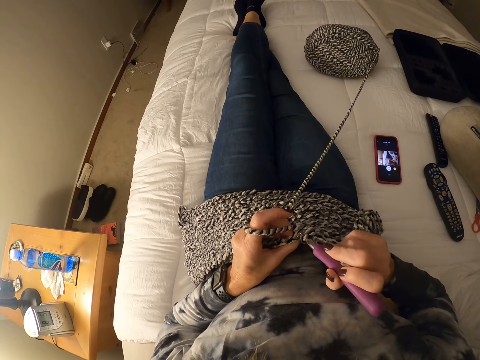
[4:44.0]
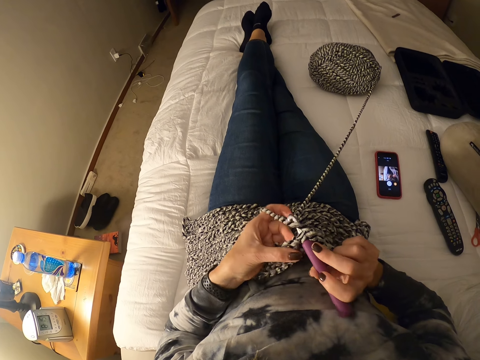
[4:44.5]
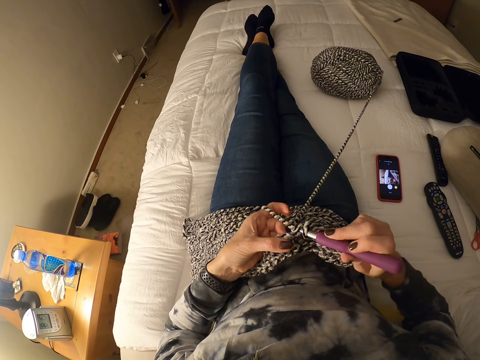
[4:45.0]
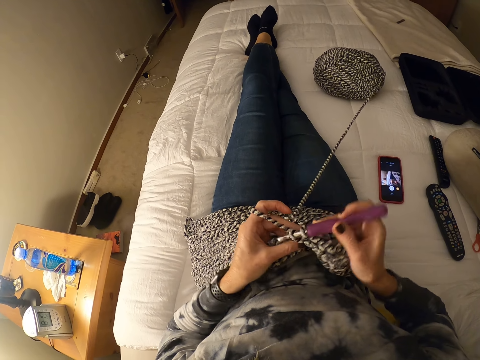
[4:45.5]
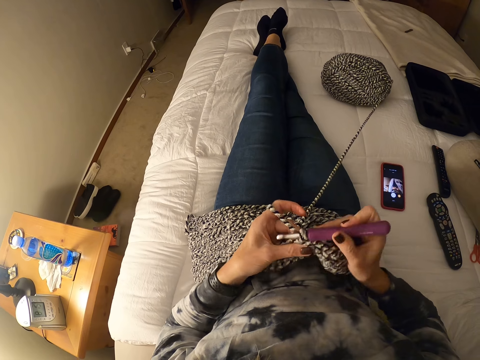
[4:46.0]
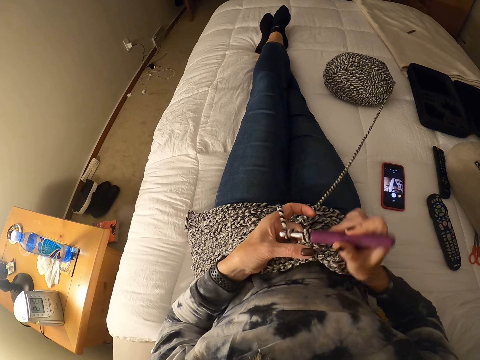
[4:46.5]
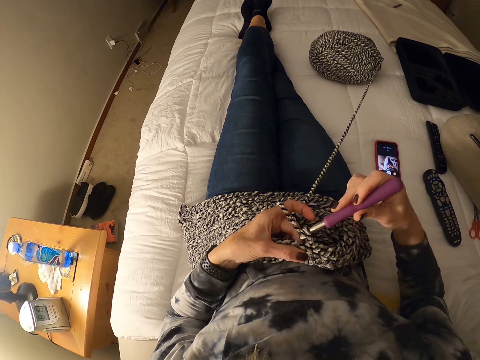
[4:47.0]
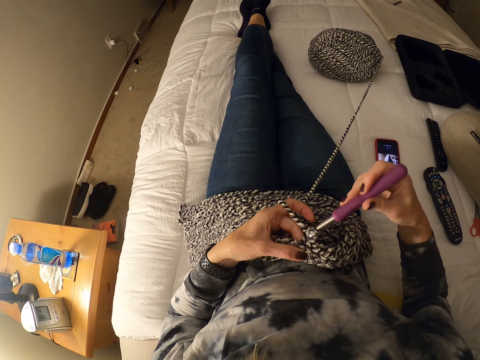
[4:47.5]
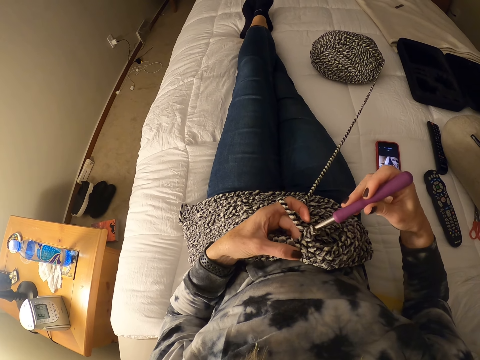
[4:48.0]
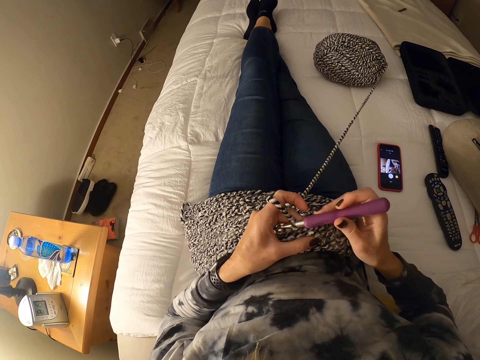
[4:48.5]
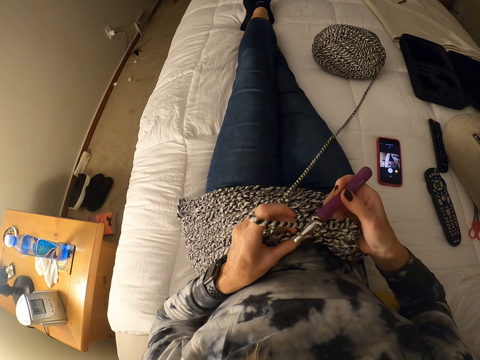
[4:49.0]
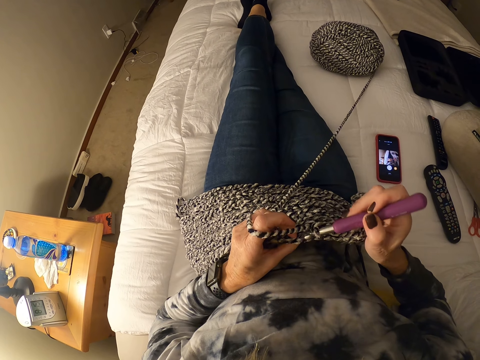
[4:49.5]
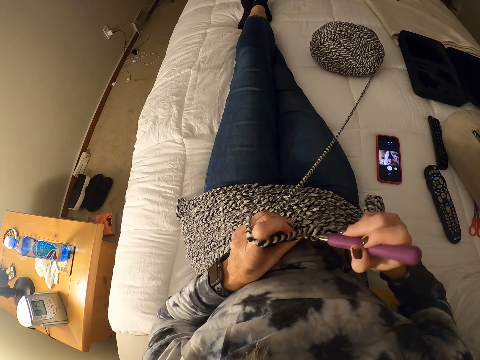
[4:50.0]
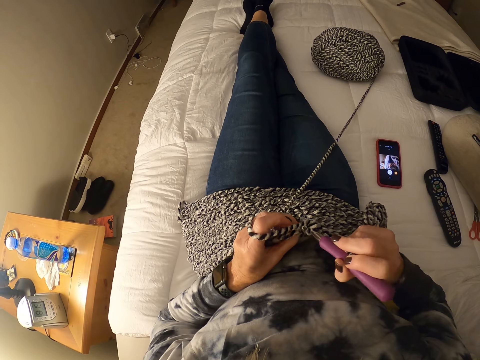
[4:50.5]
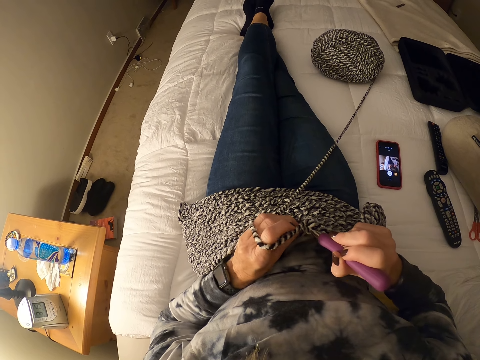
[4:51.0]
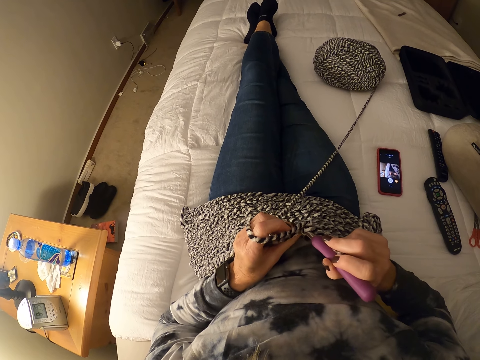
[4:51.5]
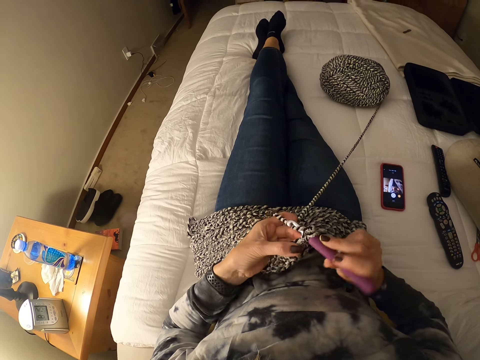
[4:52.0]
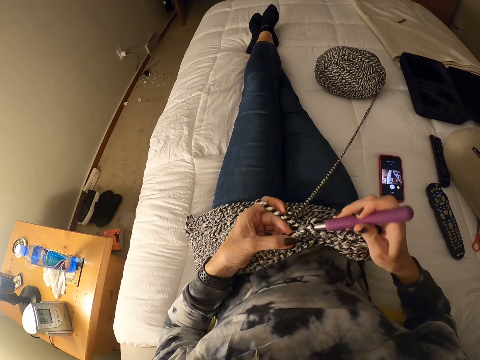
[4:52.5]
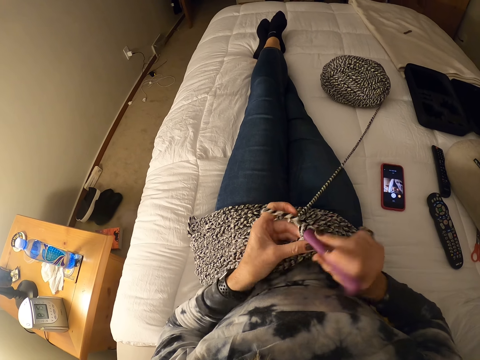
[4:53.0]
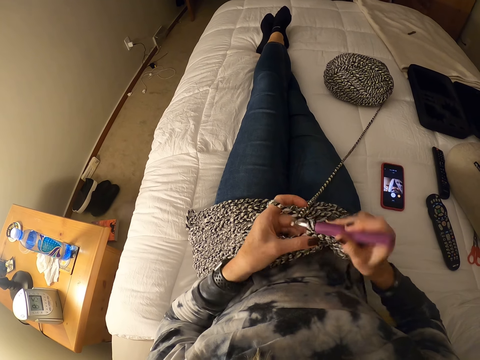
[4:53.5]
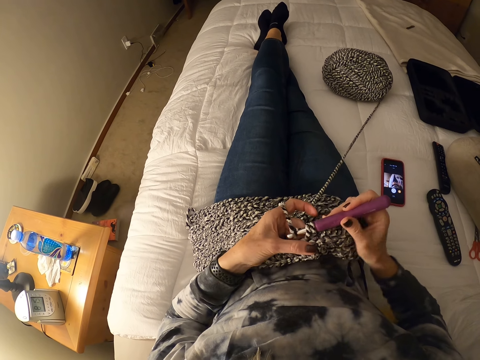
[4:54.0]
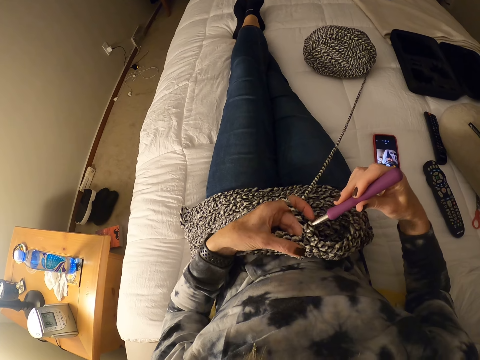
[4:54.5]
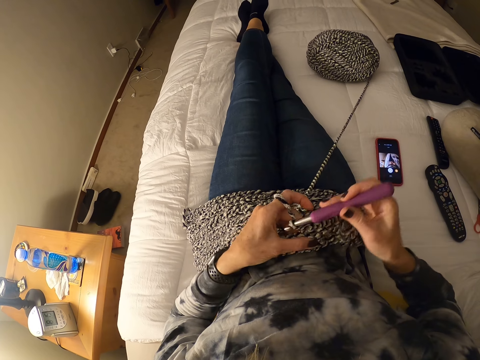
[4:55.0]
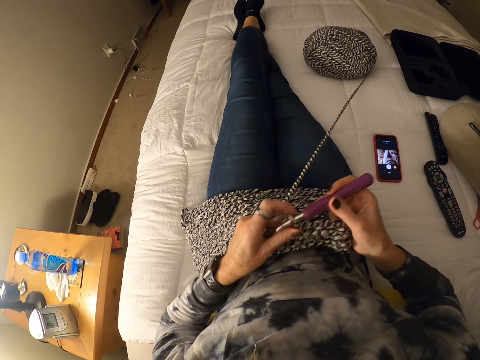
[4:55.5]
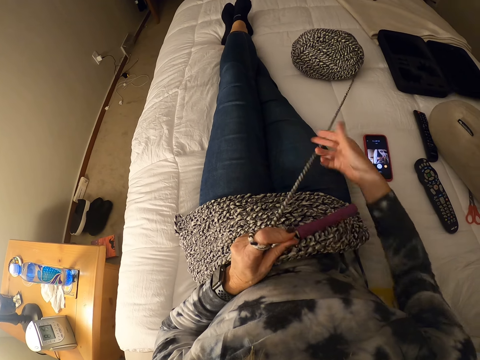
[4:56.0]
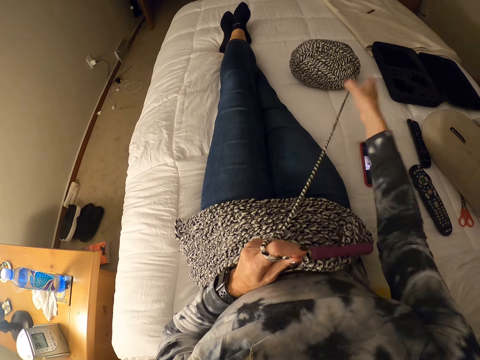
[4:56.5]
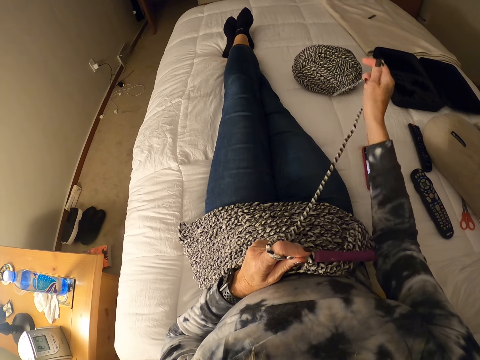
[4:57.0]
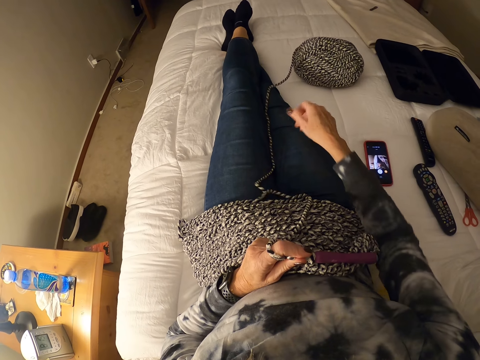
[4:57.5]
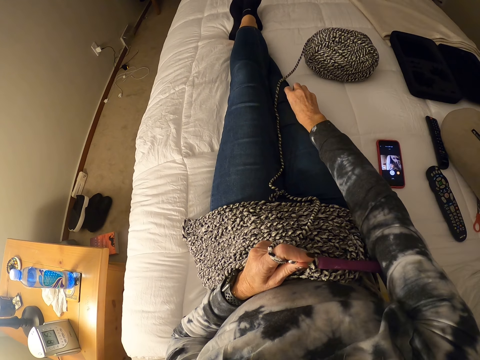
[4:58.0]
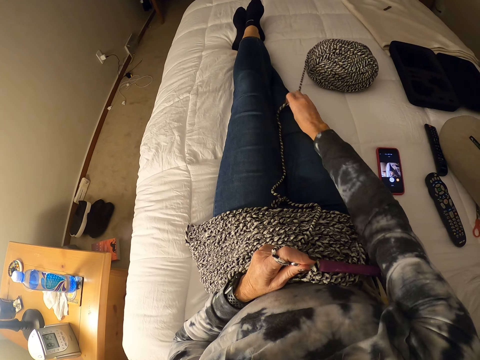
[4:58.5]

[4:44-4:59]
The camera wearer sews a piece of yarn using crochet. They do it repeatedly. They pull the yarn cord in front.

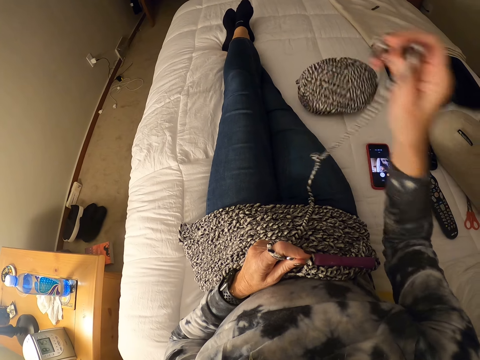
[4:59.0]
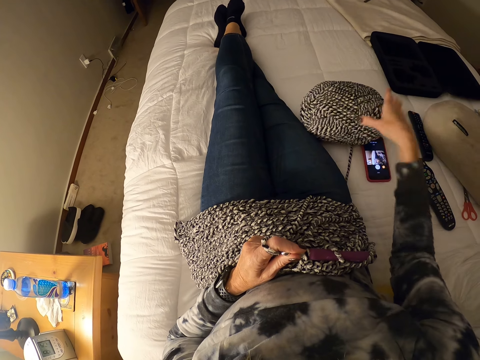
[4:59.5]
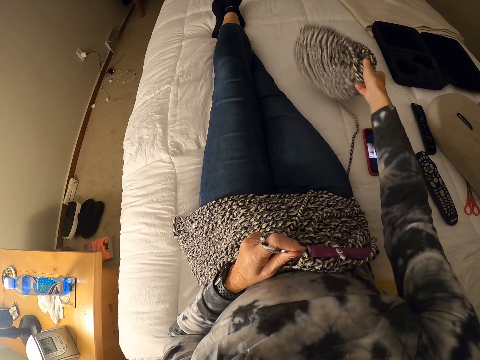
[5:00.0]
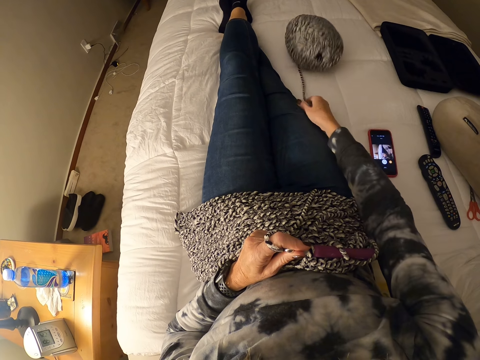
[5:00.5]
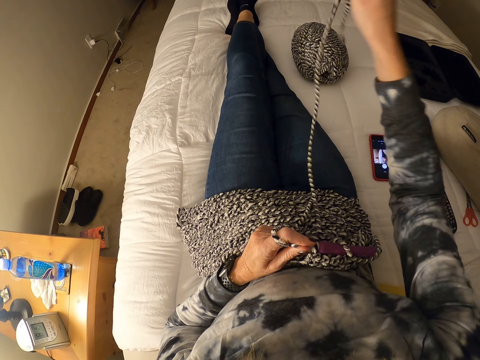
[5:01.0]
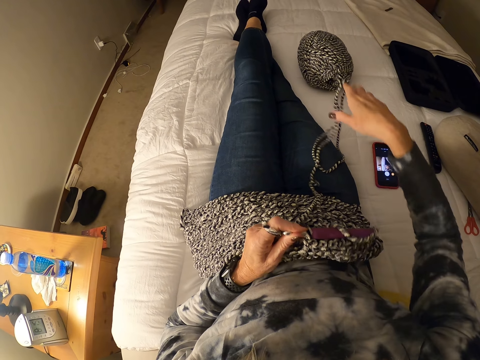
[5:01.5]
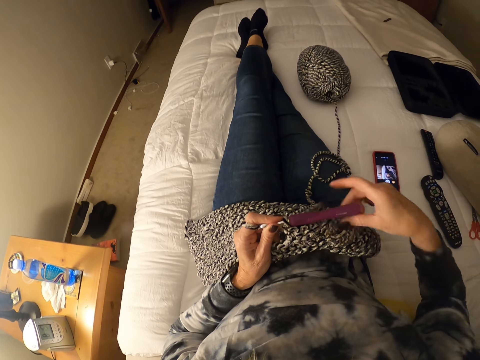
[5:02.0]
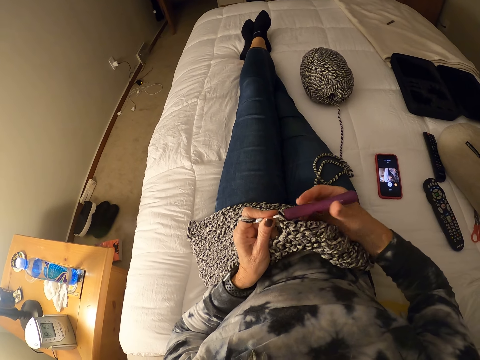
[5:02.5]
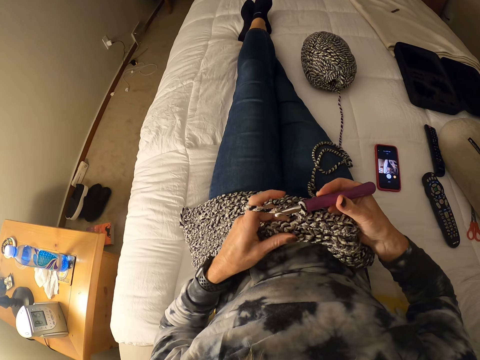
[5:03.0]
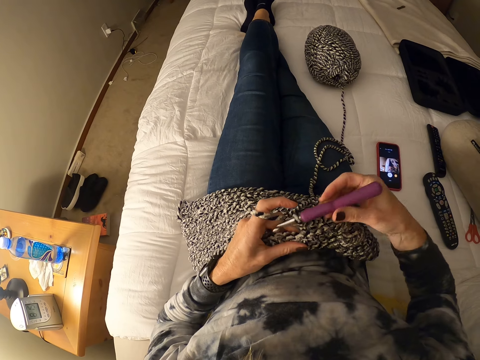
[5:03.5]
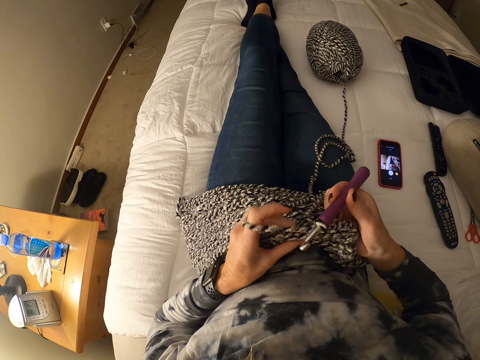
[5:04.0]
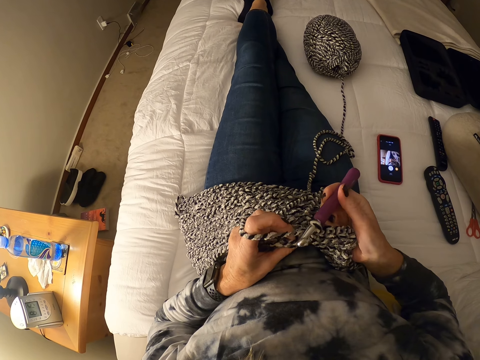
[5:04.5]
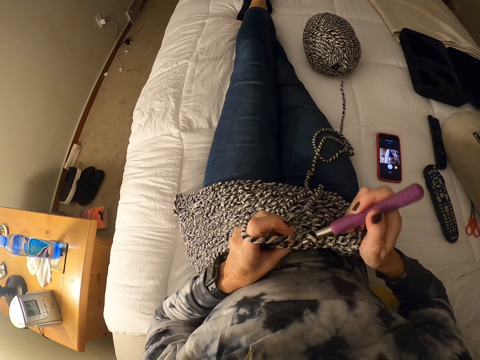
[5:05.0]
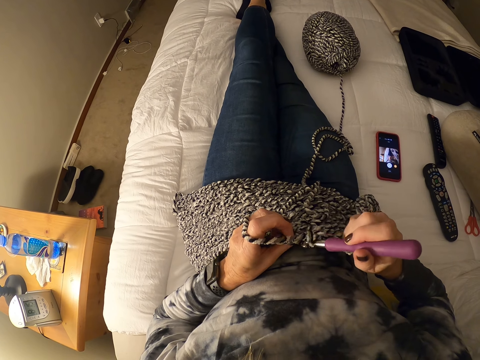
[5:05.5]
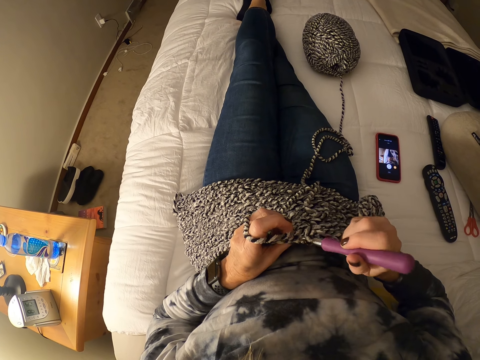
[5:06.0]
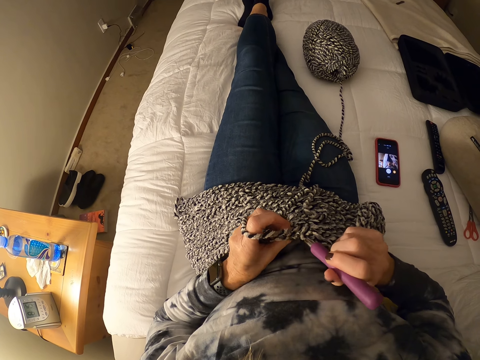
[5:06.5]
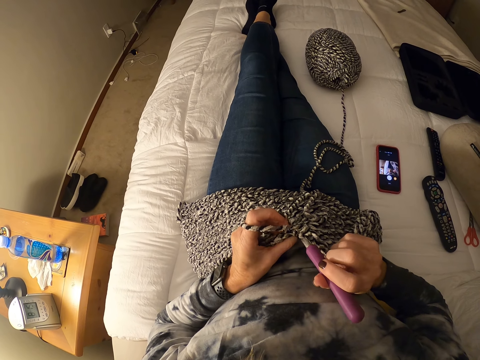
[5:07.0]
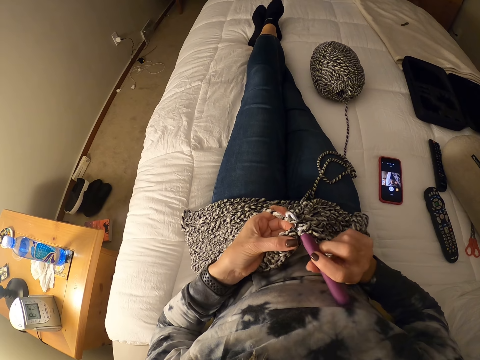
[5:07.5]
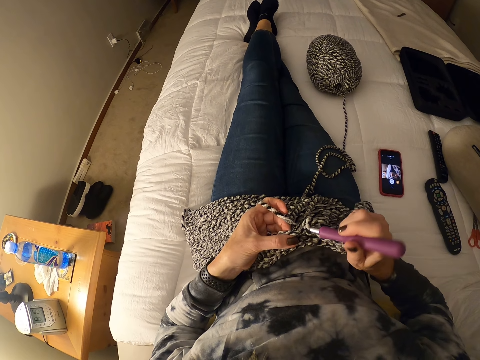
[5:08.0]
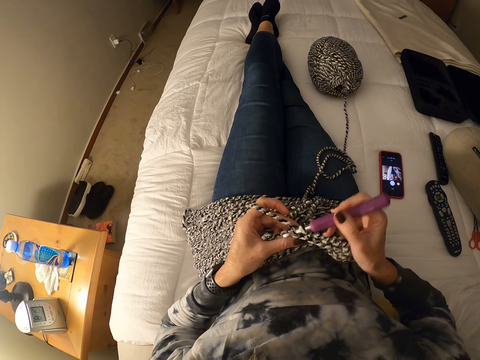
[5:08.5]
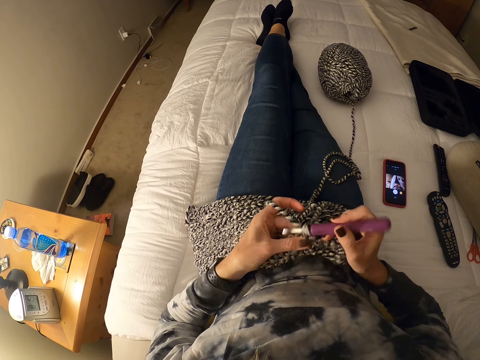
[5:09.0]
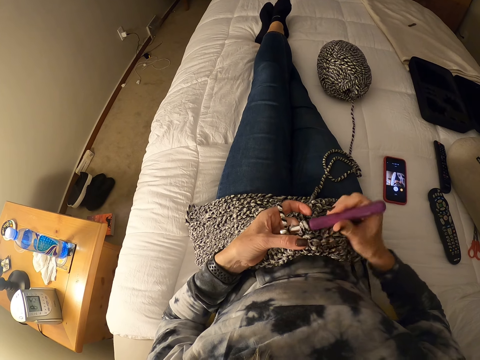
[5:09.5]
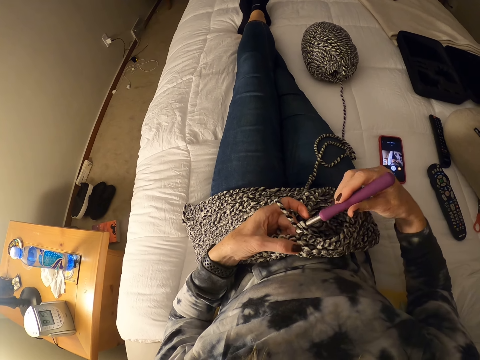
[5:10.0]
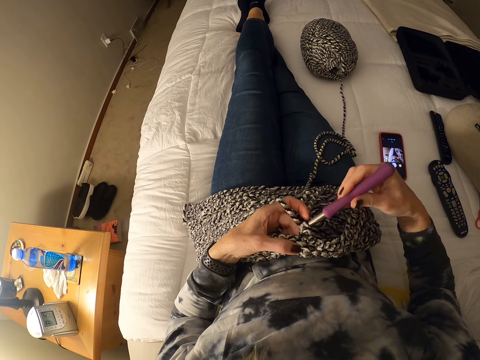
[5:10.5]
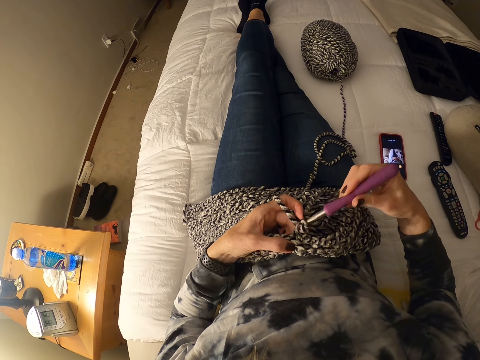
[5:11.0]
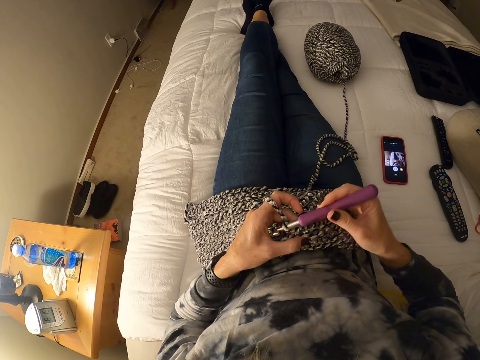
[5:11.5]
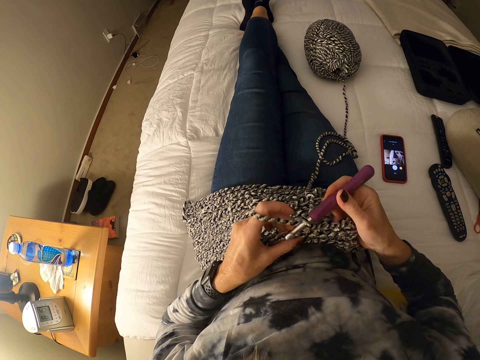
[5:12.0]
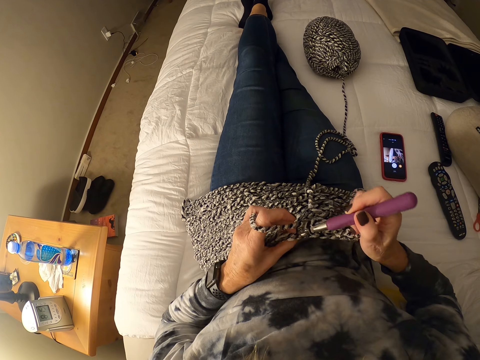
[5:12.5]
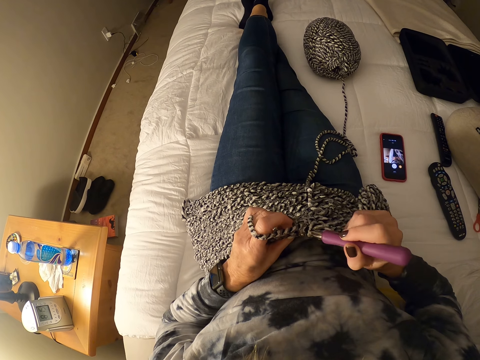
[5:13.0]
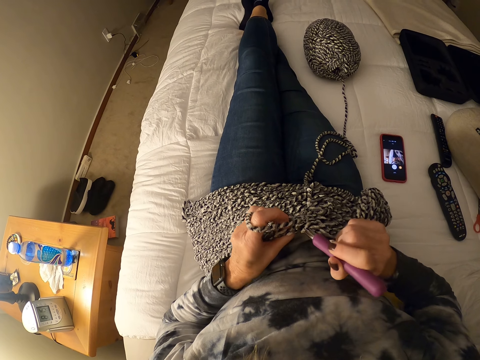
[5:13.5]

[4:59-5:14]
The camera wearer touches the yarn. They throw the yarn. They pull the yarn cord in front. They sew a piece of yarn using crochet. They do it repeatedly.
